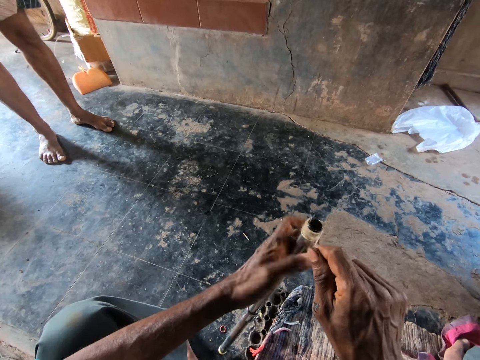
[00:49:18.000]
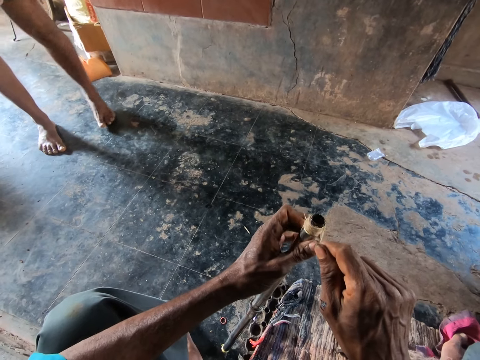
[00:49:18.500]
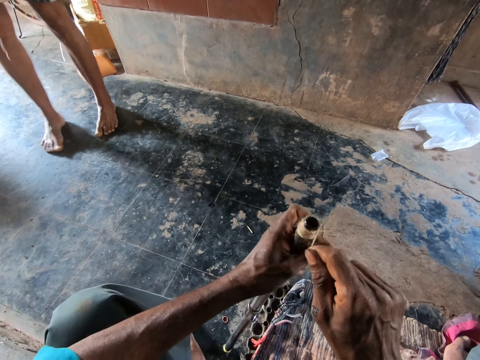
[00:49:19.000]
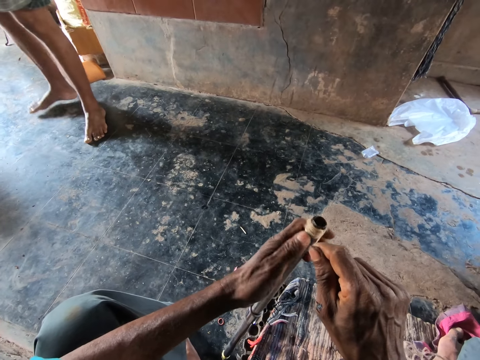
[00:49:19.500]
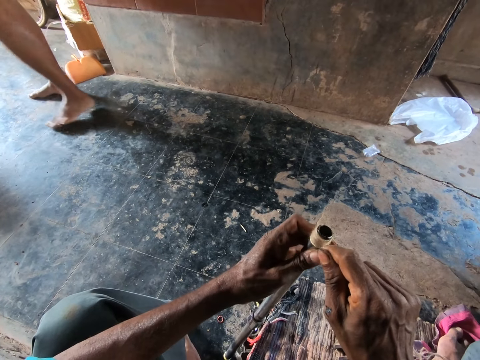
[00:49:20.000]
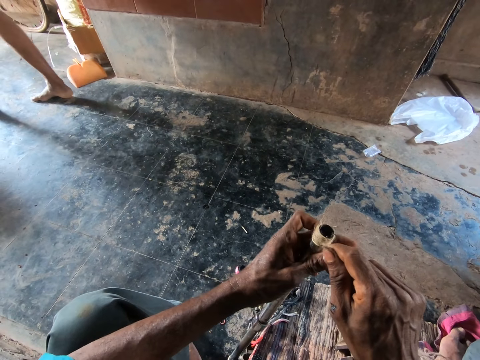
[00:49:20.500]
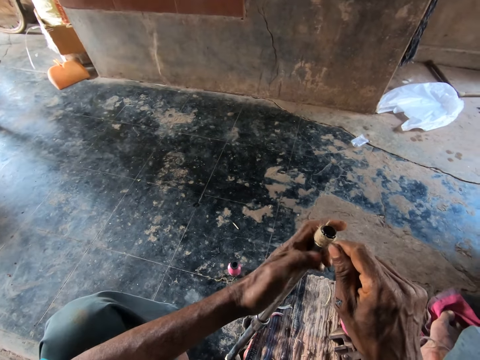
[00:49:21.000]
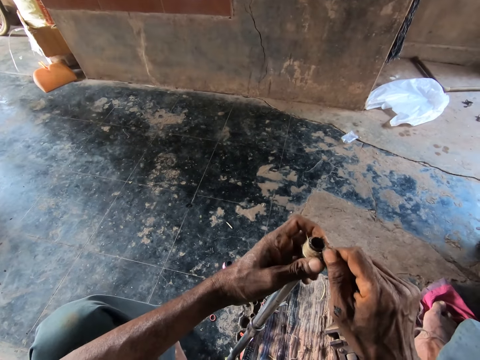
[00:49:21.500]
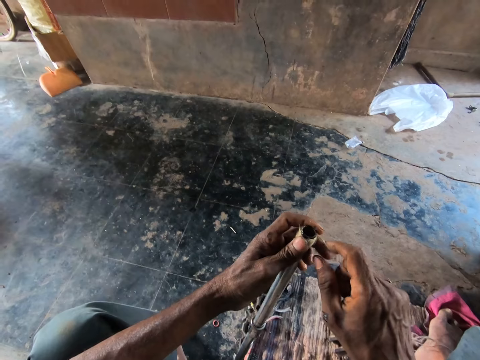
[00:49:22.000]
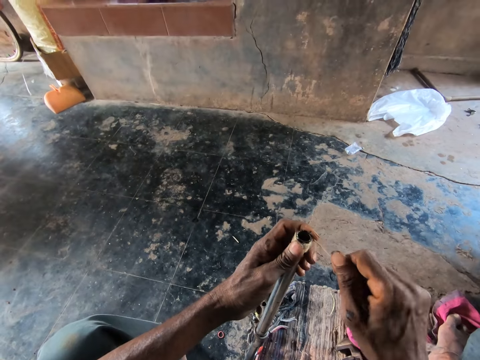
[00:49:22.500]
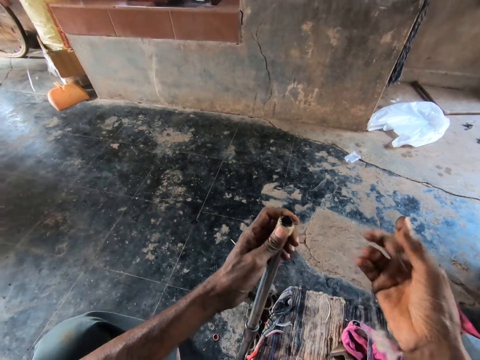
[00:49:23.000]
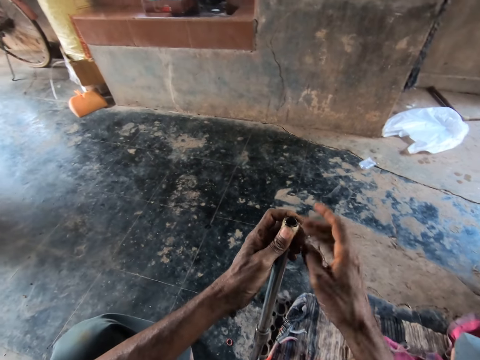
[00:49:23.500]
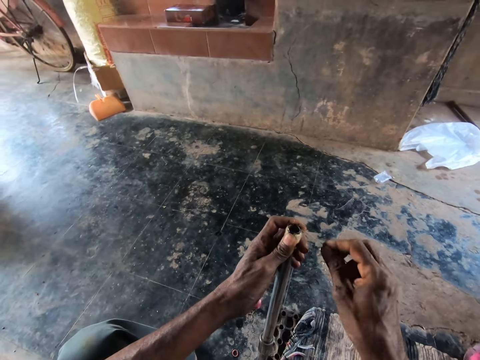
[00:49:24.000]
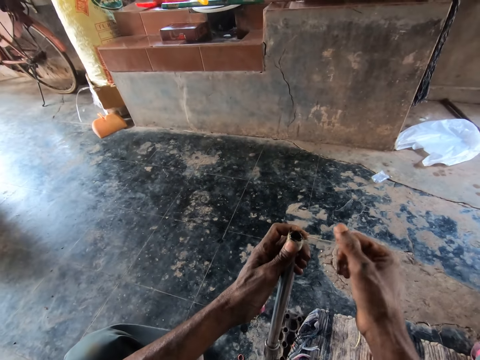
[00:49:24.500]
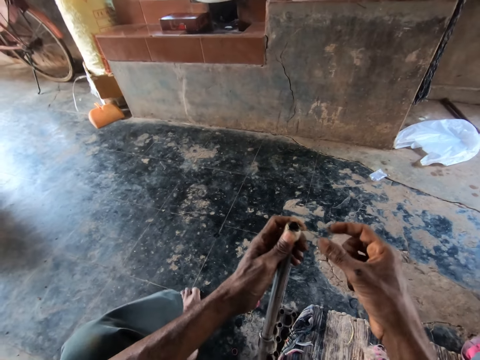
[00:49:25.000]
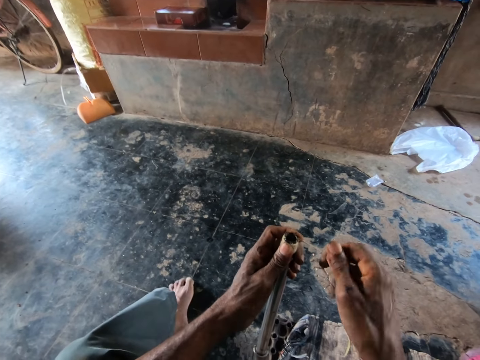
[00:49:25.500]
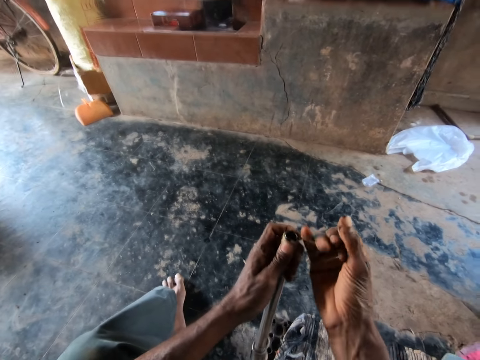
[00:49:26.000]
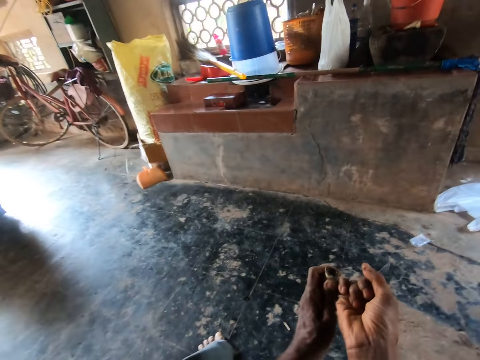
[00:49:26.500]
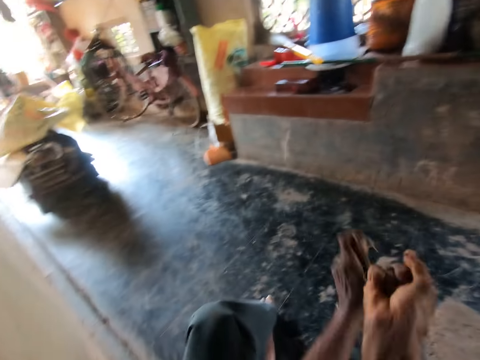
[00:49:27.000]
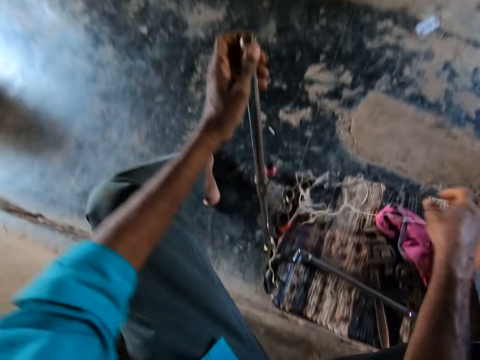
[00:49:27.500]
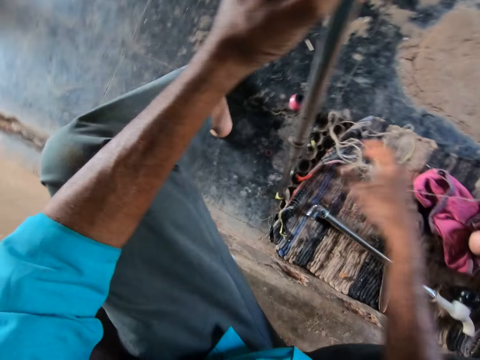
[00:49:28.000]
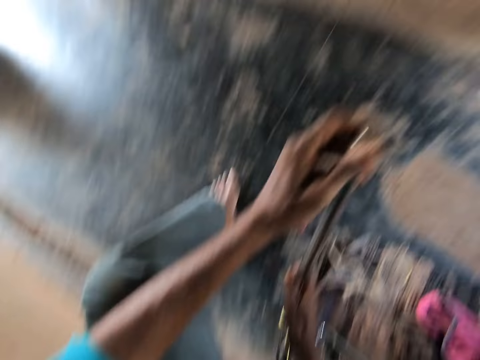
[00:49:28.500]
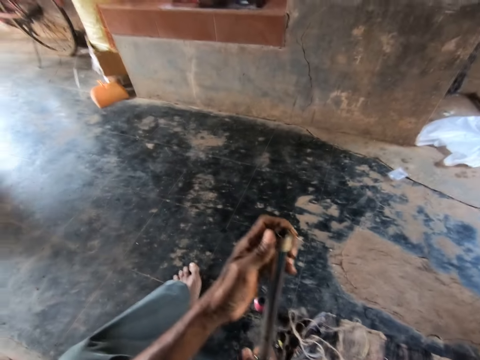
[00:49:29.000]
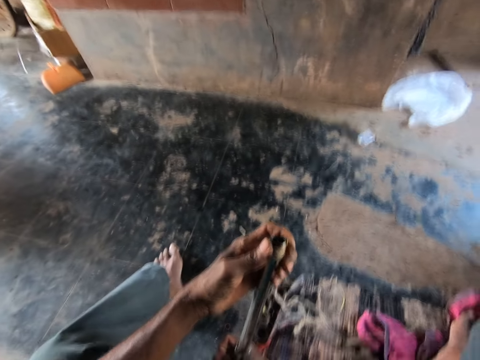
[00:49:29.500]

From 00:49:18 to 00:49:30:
The camera wearer pulls the thread from the pipe with his hand.

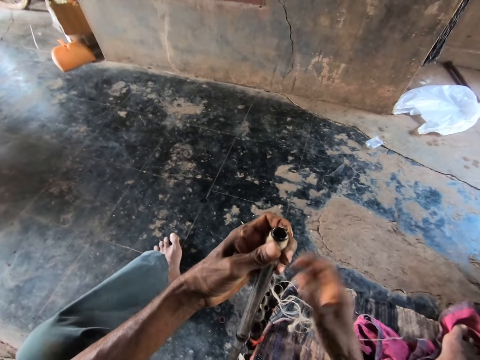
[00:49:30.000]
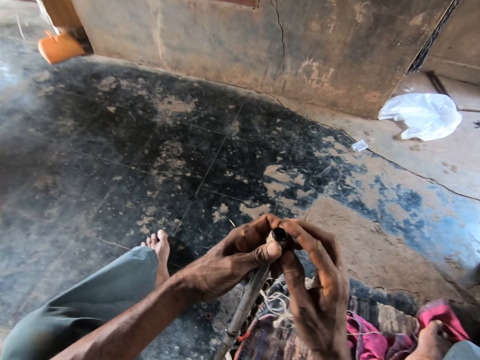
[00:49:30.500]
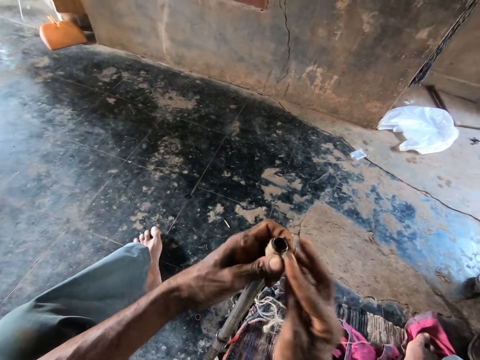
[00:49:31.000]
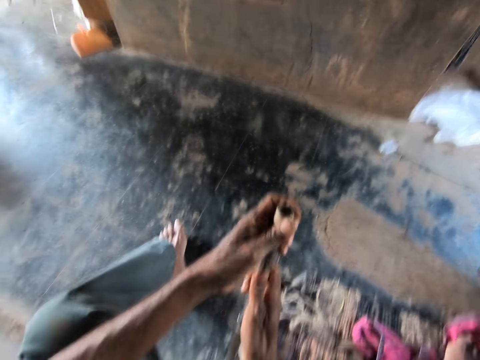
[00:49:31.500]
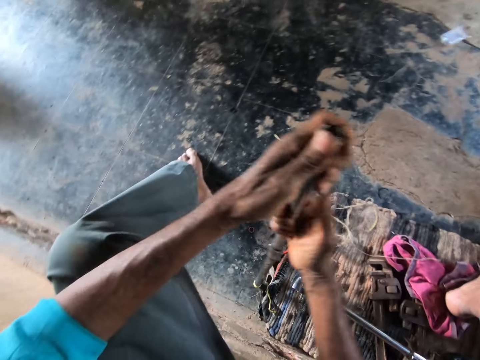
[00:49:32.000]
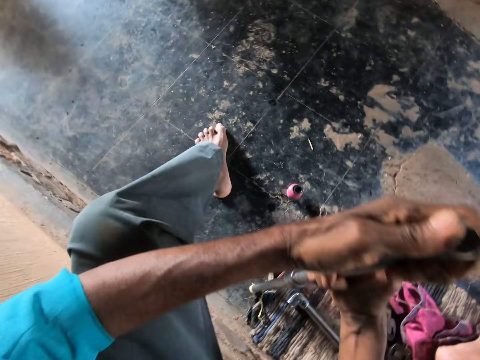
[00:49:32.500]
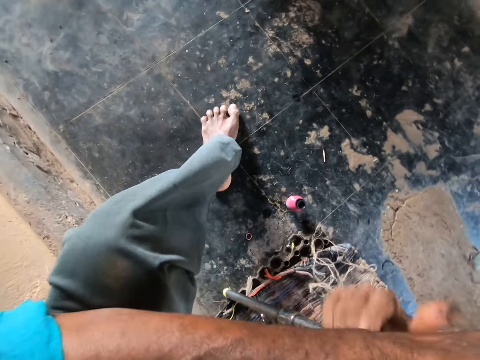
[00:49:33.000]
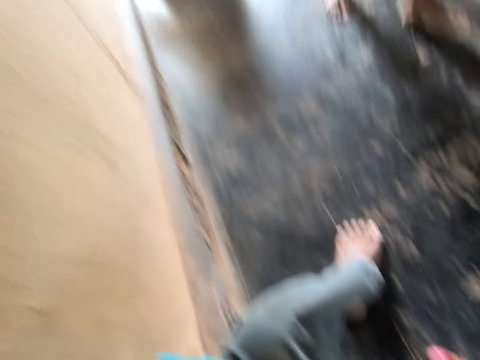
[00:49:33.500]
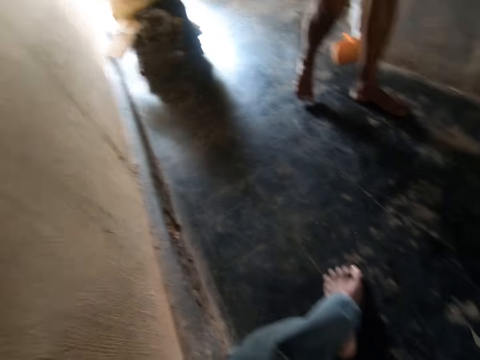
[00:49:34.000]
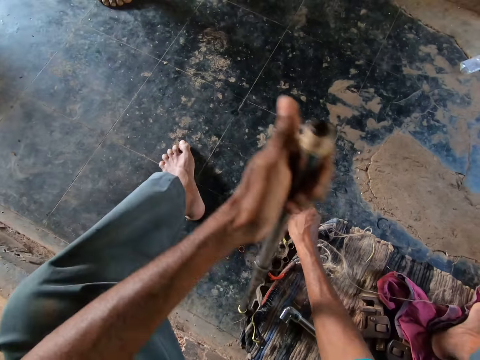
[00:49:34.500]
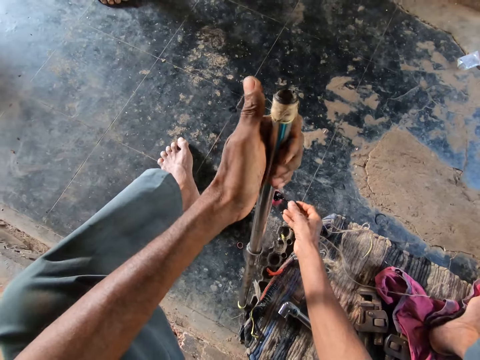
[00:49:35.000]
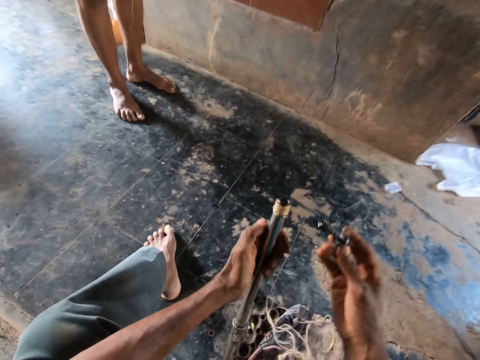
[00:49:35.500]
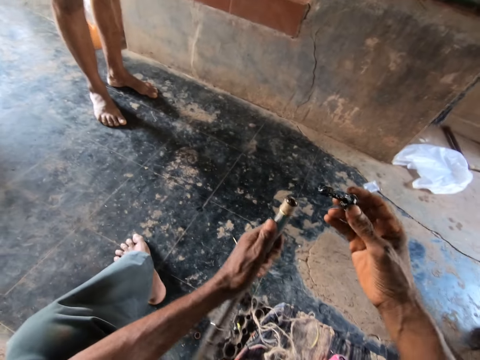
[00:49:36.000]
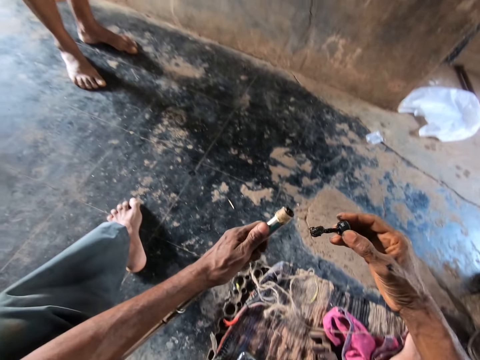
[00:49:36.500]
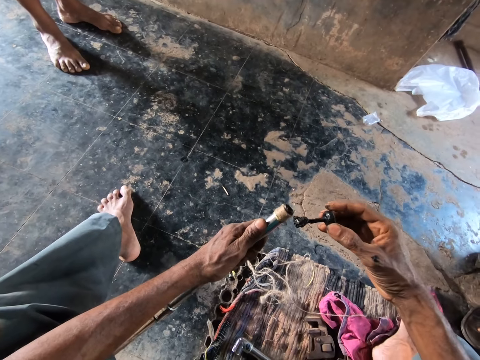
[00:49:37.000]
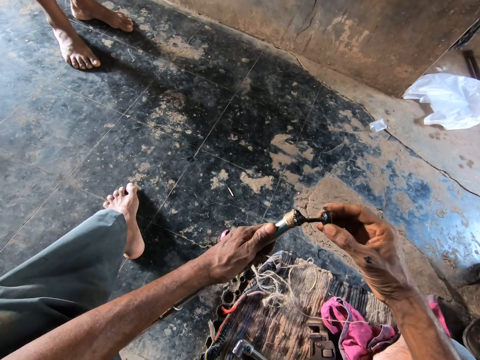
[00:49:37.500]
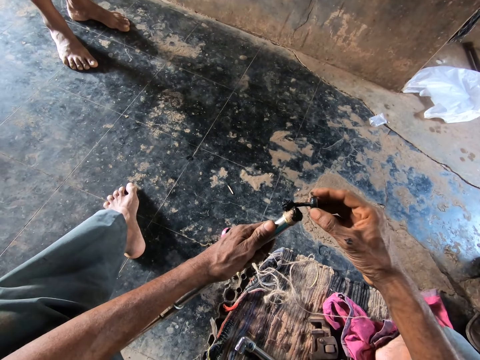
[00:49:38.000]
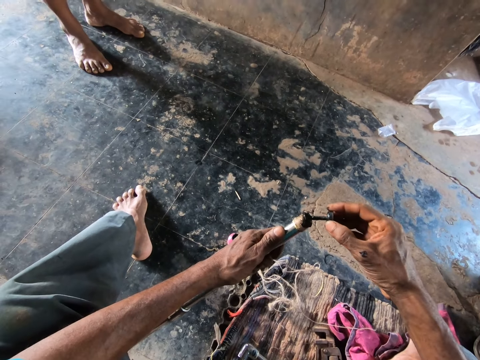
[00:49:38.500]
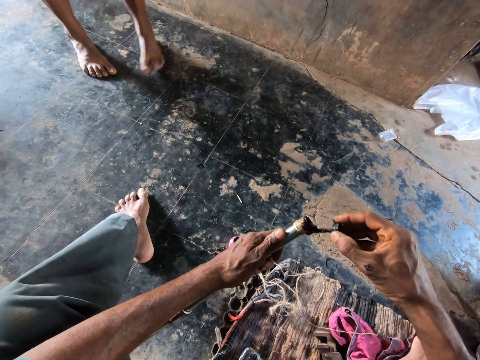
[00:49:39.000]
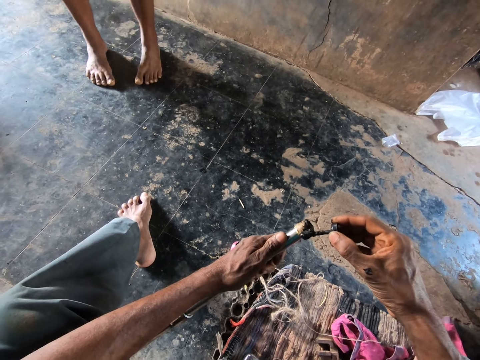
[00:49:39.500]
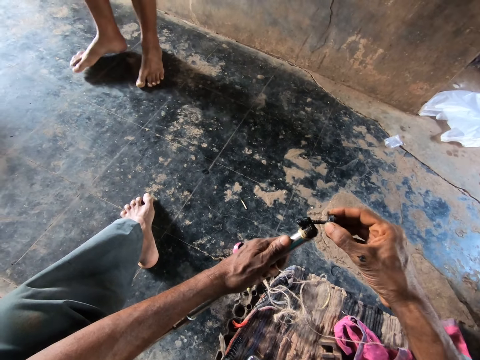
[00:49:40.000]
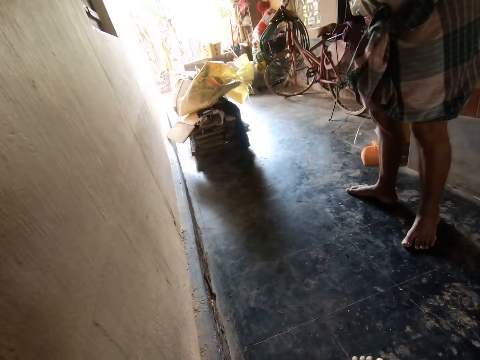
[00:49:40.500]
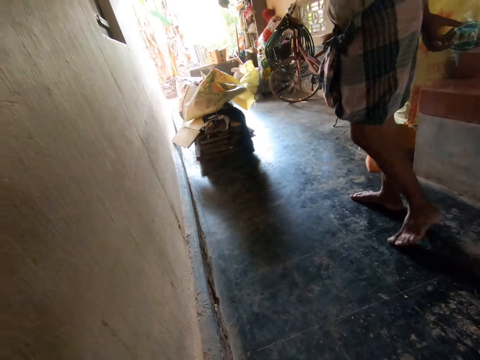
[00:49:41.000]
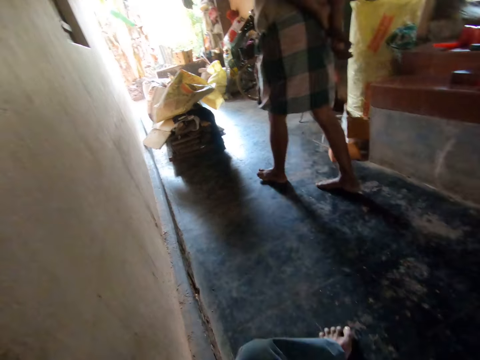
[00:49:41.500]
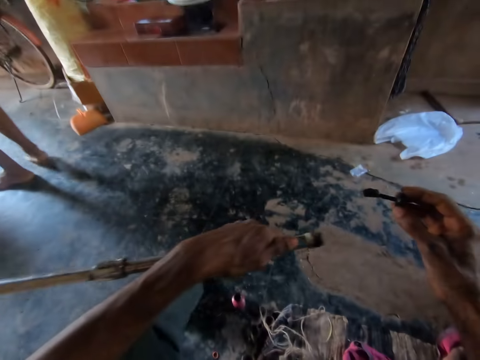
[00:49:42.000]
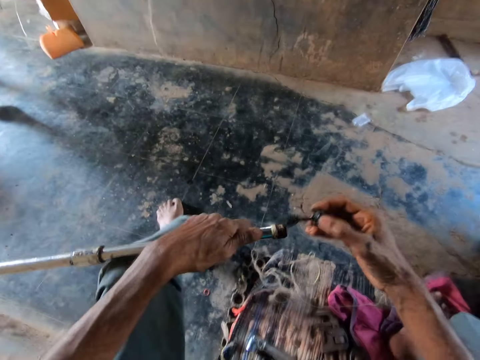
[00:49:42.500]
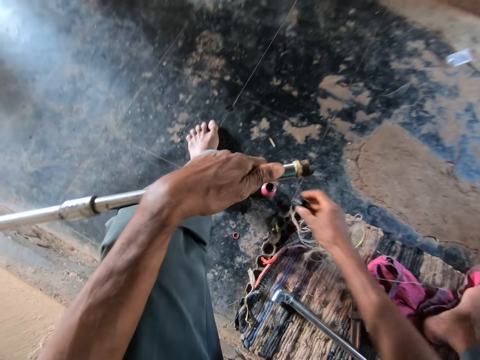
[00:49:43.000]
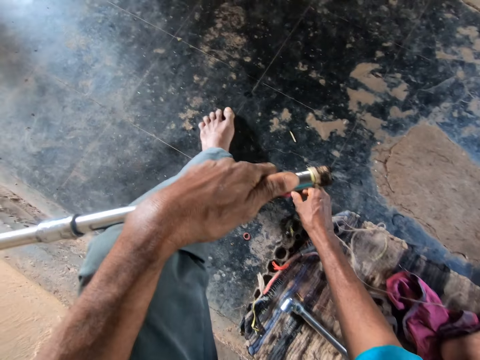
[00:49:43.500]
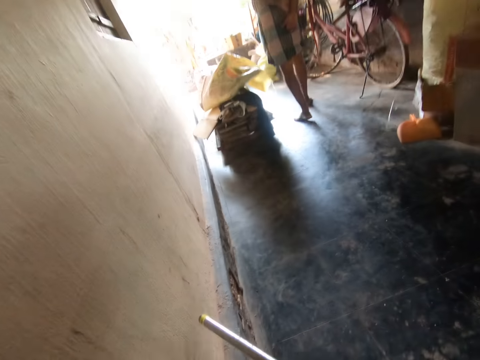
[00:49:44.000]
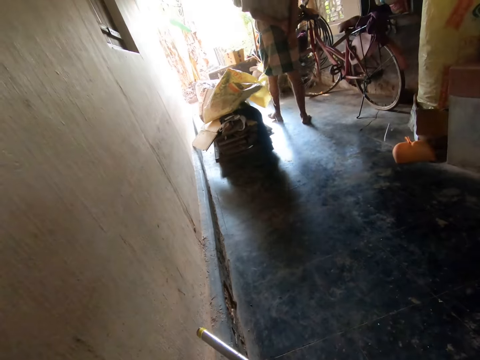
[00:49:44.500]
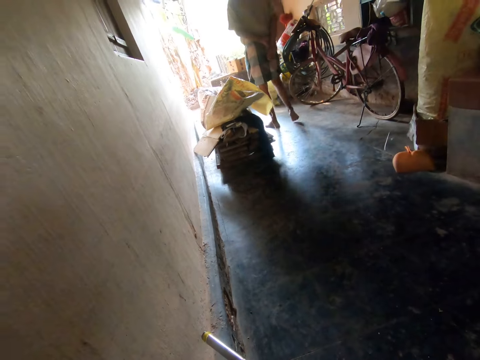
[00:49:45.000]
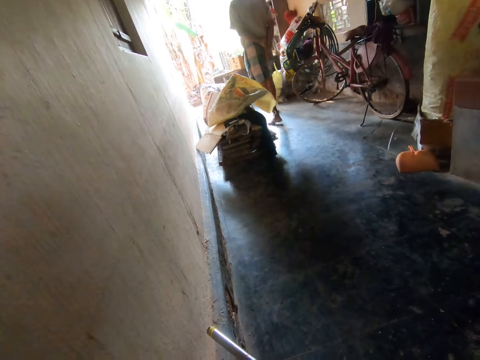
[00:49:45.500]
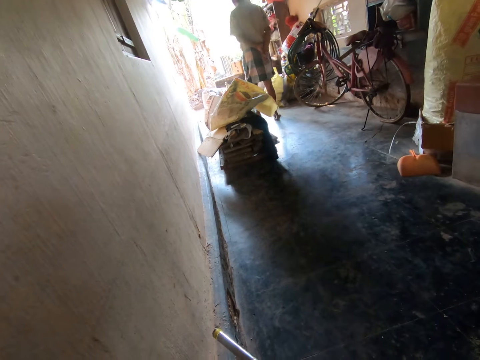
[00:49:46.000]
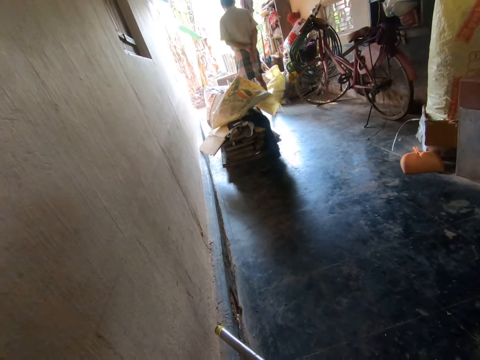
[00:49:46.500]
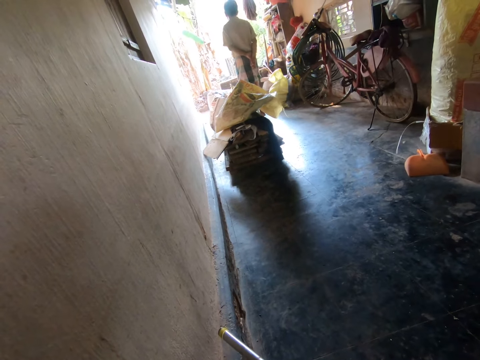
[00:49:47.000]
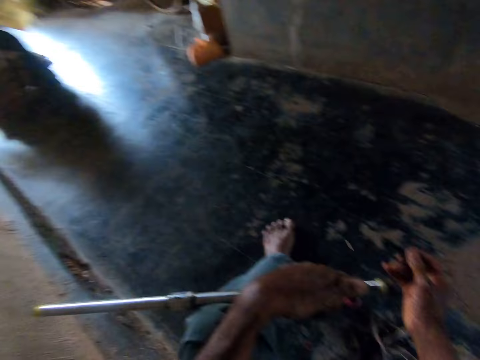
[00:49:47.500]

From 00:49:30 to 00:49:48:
The camera wearer adjusts the thread on the pipe with his hand. He takes a brush from the glue bottle. He applies glue on the pipe with the brush in his right hand. He dips the brush in the glue. He looks around. A man walks on the veranda. The camera wearer talks with the man.
